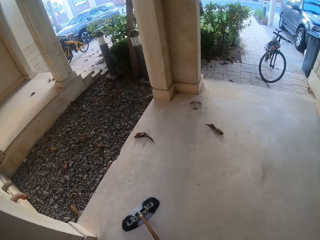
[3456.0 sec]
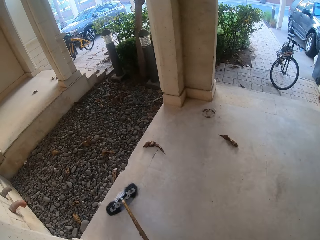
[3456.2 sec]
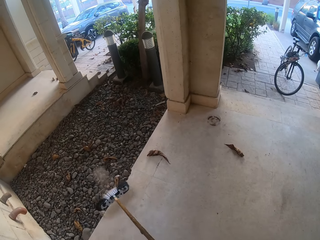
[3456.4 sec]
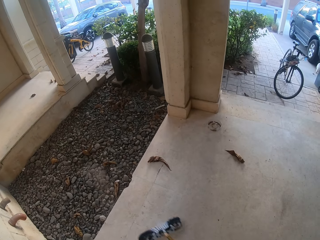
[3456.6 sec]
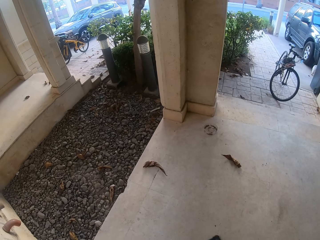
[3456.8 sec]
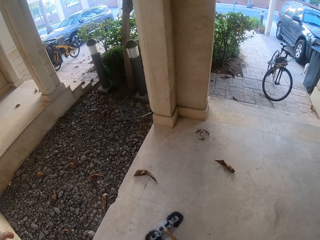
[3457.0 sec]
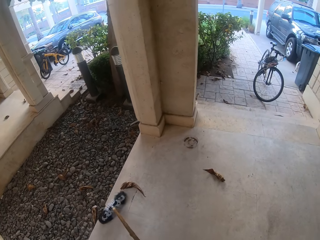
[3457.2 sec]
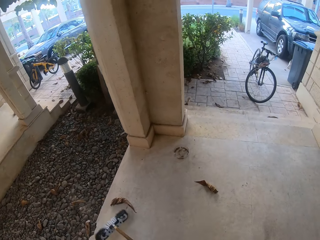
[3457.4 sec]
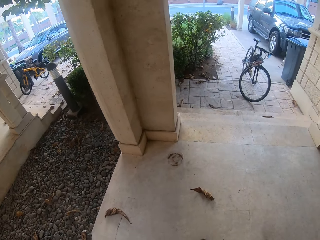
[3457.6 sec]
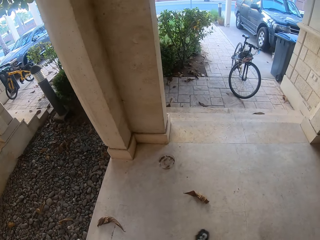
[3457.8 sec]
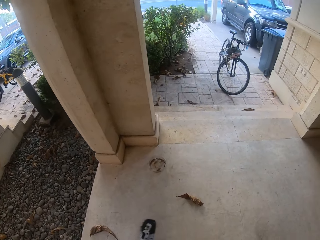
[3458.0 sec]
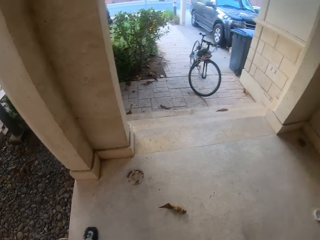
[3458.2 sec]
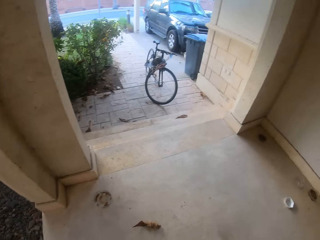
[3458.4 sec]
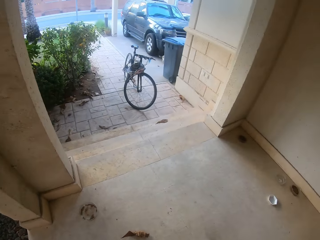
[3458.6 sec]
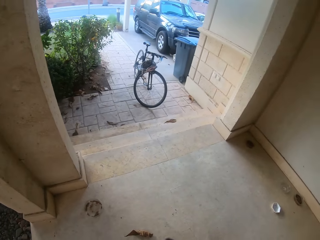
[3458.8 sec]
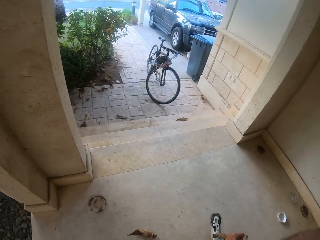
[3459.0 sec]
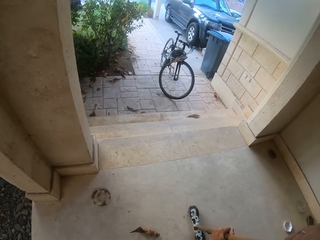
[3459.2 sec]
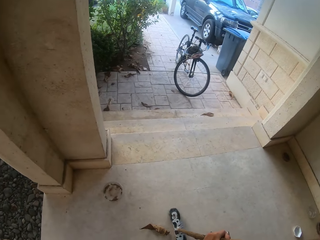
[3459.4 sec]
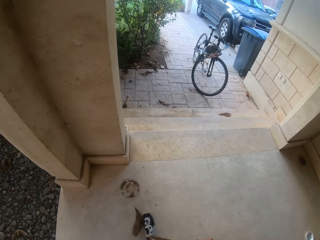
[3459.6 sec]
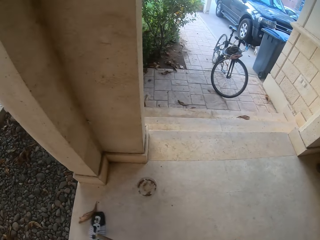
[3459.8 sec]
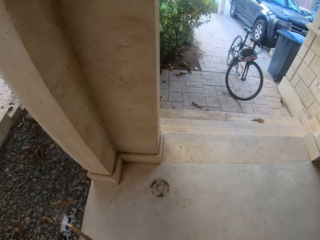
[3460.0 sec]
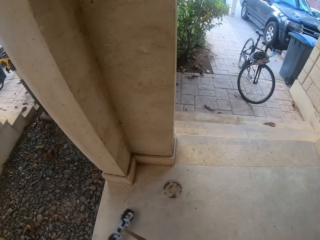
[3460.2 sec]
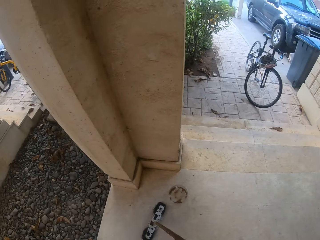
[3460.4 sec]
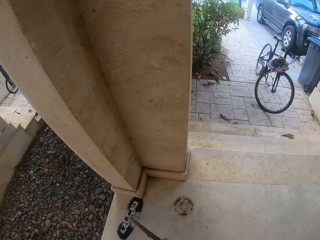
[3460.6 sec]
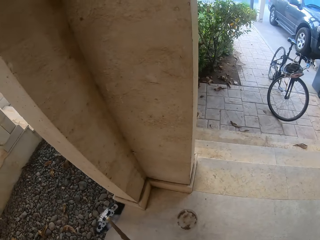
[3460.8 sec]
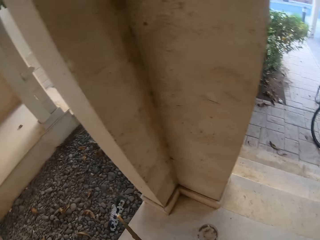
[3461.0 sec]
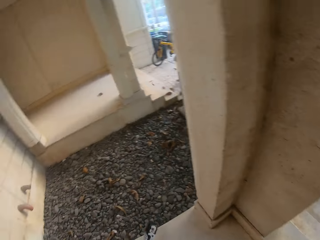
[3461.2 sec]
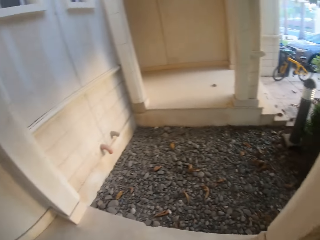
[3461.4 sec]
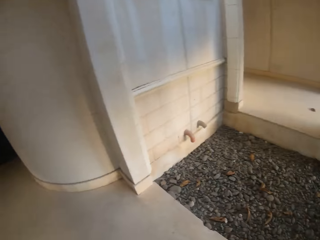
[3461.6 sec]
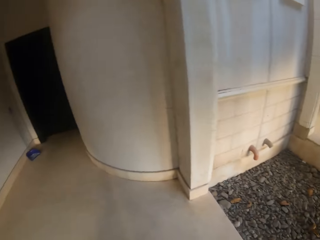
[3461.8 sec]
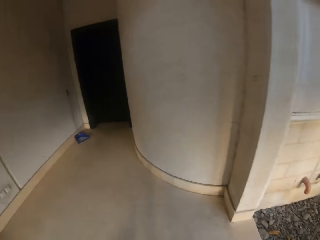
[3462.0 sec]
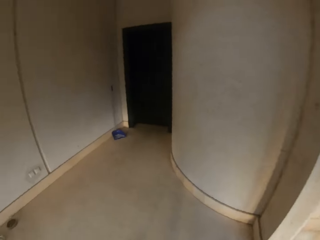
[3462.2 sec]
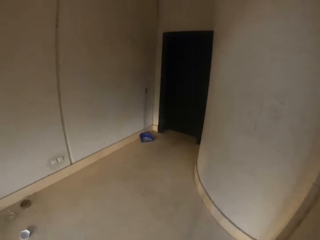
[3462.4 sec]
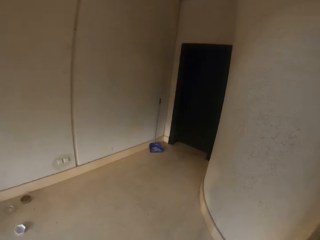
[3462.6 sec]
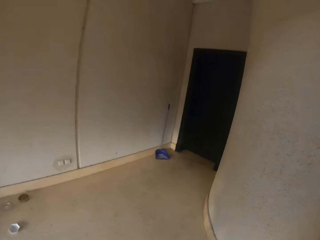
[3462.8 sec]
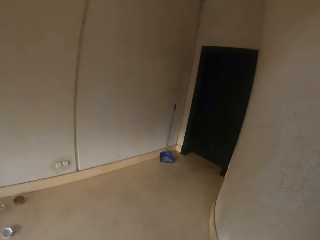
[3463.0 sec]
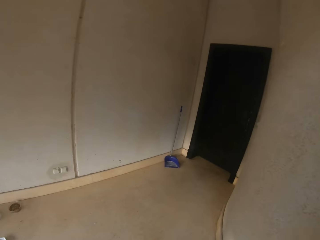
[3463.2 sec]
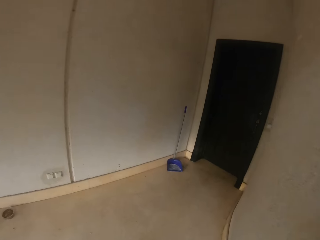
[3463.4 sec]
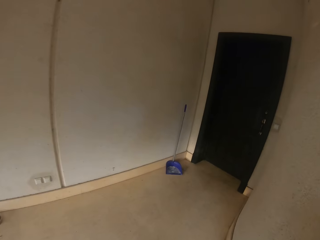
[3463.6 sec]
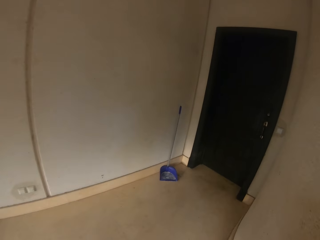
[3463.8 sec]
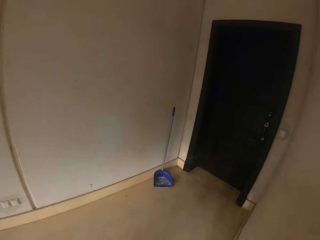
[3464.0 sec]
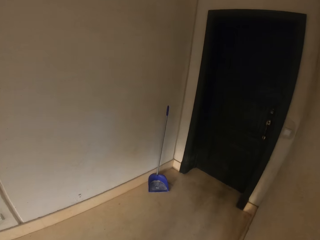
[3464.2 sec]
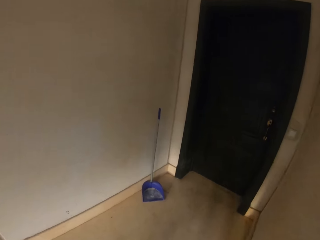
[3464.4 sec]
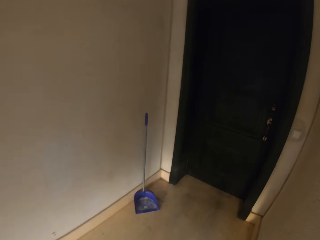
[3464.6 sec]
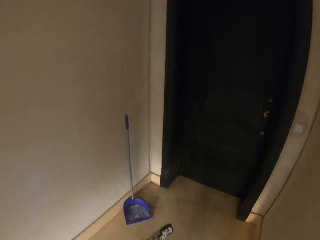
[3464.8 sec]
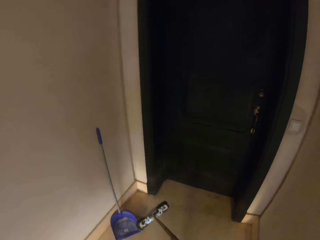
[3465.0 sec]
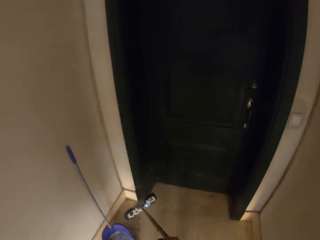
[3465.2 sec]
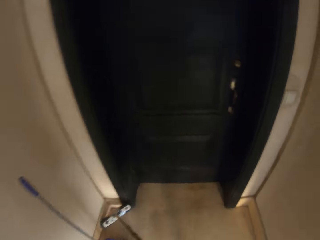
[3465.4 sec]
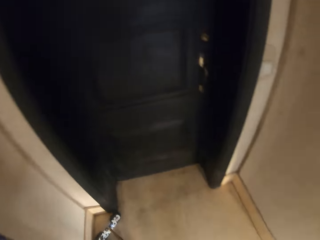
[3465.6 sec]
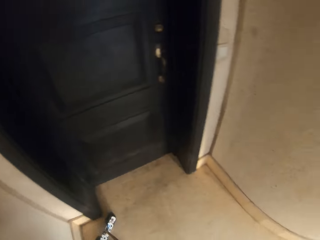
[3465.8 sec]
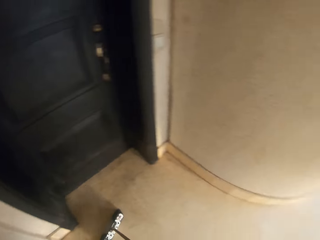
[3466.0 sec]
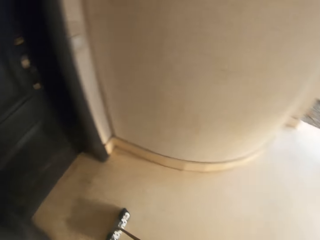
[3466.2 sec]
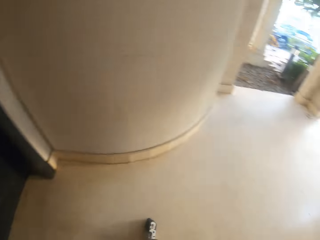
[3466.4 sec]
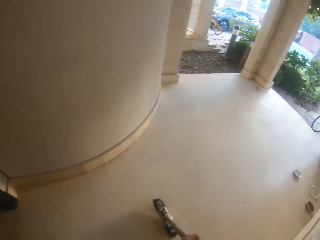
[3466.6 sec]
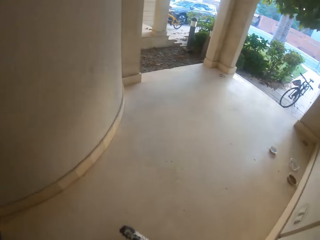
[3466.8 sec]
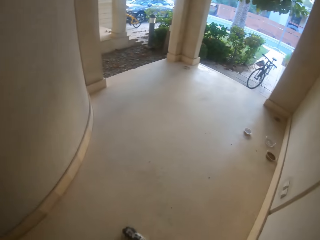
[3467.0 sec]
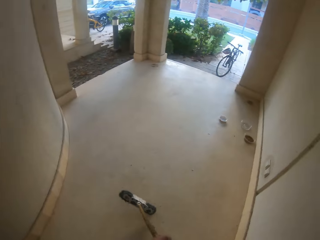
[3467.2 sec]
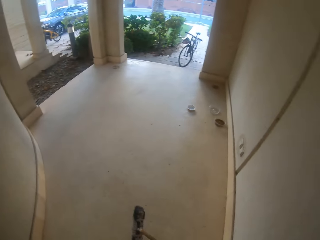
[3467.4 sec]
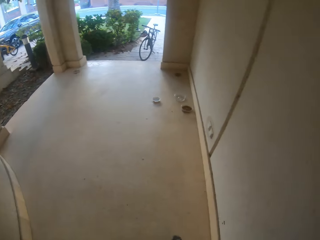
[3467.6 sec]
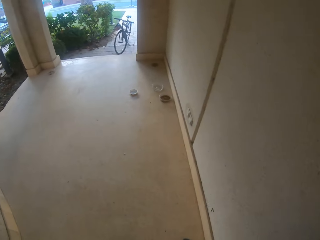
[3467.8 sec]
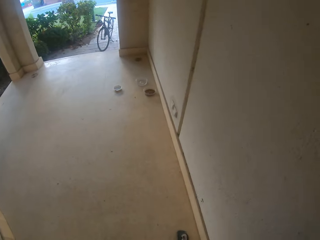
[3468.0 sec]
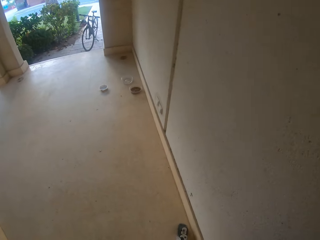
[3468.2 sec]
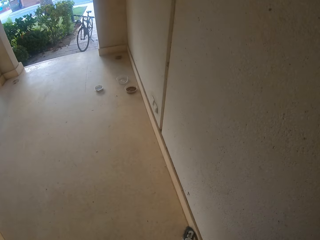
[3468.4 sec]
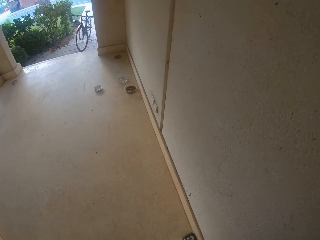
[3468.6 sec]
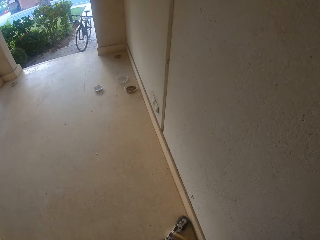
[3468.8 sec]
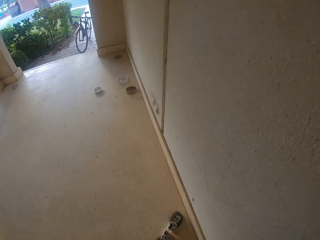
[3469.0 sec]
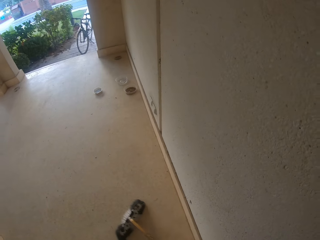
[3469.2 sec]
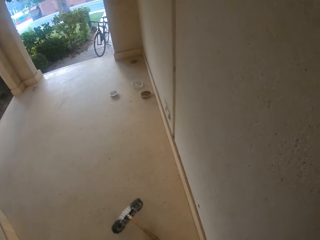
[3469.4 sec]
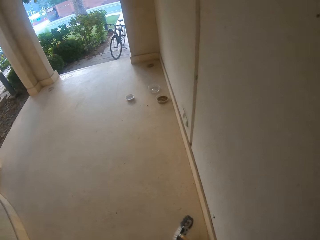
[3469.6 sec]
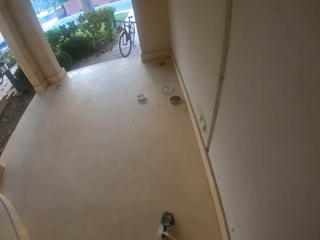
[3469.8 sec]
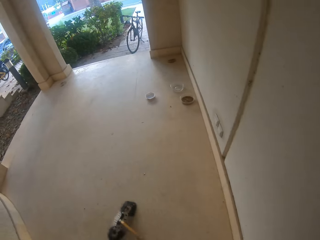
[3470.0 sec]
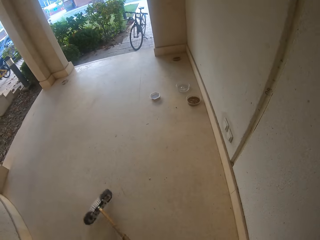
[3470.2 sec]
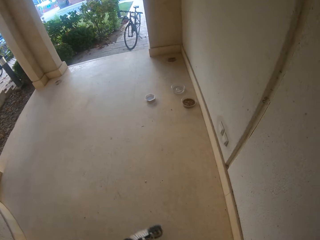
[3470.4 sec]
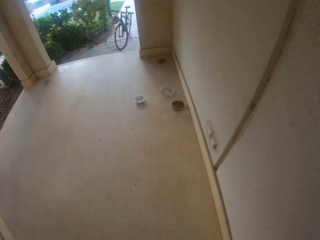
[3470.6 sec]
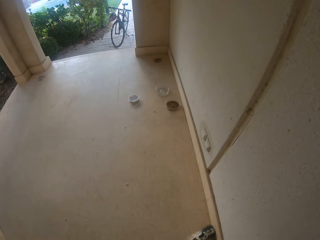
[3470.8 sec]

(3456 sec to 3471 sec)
The camera wearer walks back. They sweep the floor.

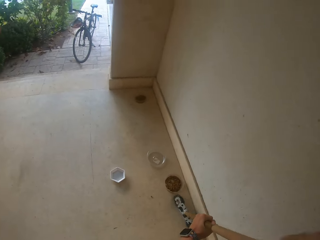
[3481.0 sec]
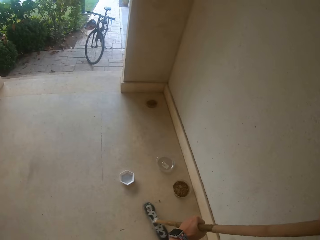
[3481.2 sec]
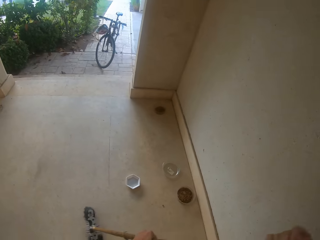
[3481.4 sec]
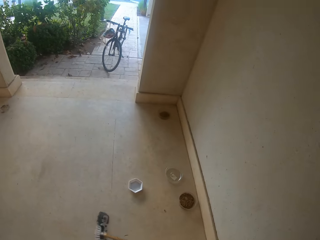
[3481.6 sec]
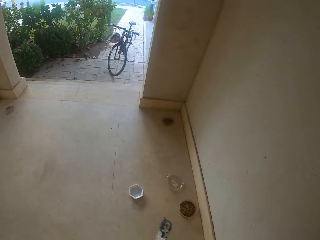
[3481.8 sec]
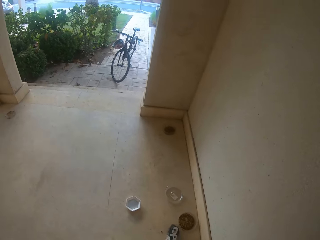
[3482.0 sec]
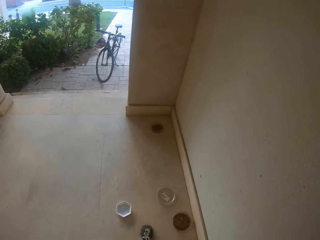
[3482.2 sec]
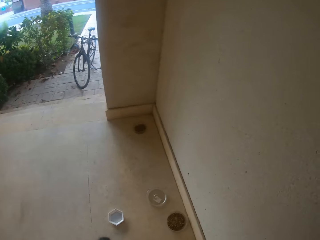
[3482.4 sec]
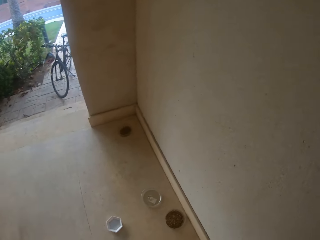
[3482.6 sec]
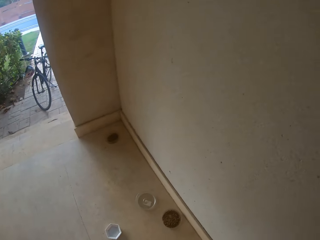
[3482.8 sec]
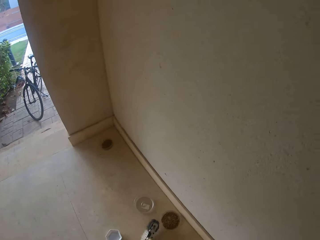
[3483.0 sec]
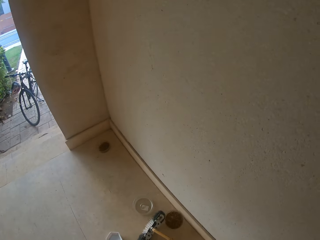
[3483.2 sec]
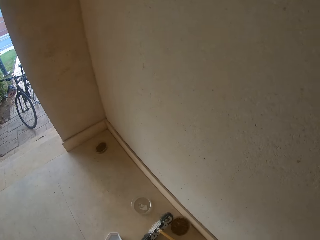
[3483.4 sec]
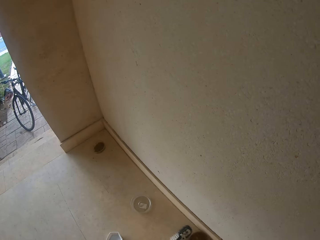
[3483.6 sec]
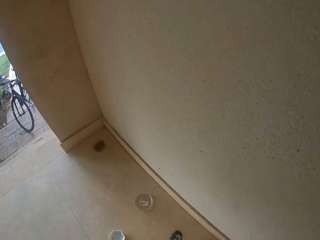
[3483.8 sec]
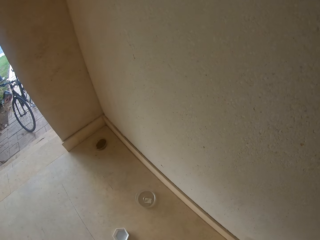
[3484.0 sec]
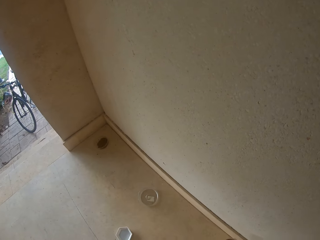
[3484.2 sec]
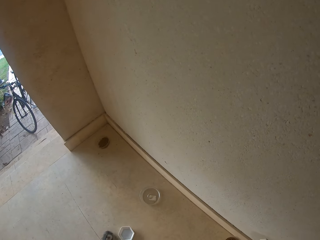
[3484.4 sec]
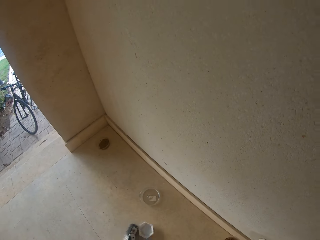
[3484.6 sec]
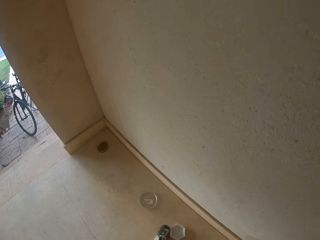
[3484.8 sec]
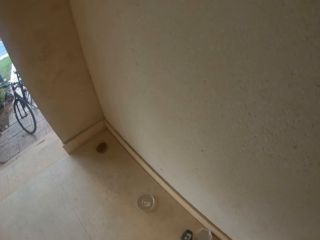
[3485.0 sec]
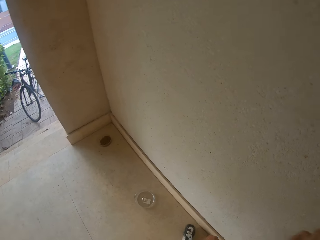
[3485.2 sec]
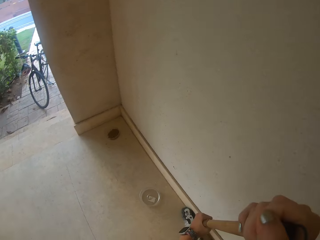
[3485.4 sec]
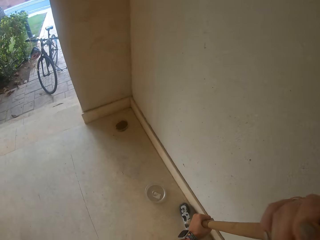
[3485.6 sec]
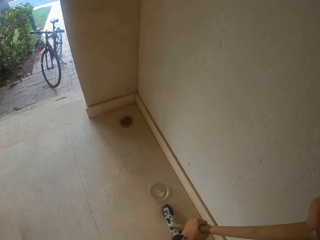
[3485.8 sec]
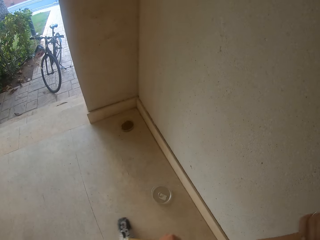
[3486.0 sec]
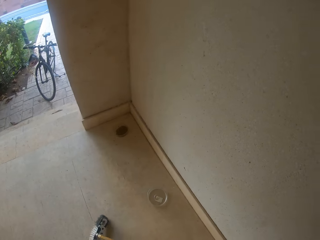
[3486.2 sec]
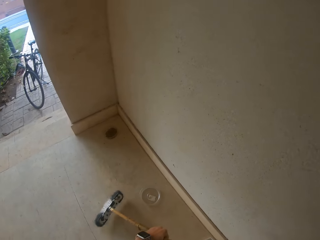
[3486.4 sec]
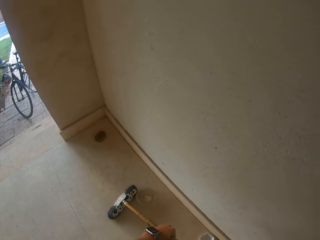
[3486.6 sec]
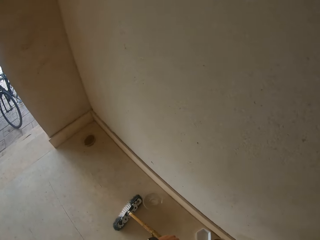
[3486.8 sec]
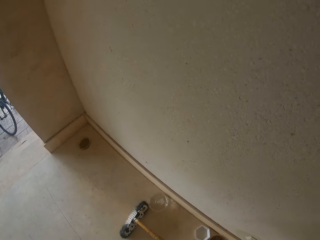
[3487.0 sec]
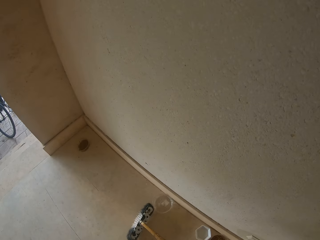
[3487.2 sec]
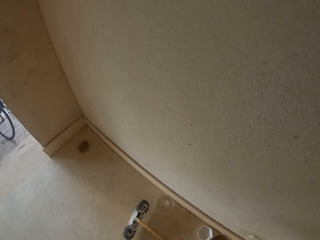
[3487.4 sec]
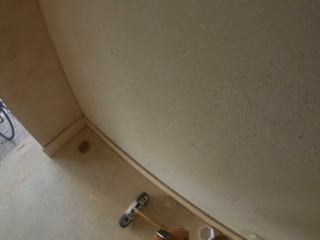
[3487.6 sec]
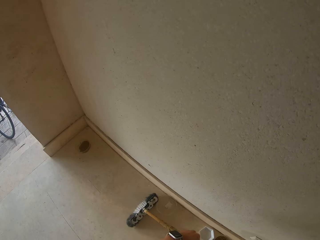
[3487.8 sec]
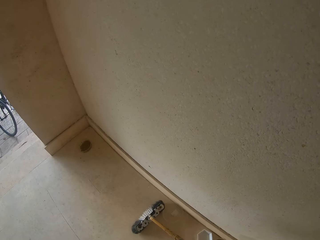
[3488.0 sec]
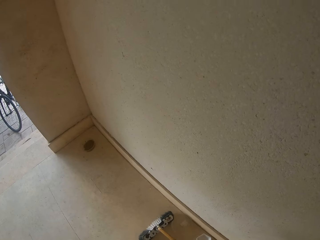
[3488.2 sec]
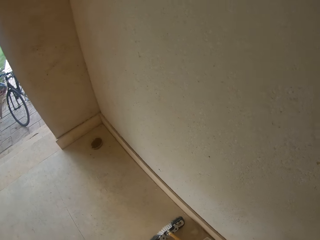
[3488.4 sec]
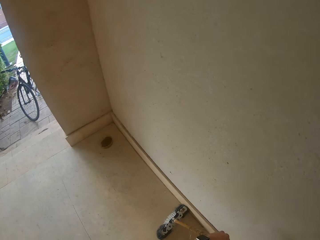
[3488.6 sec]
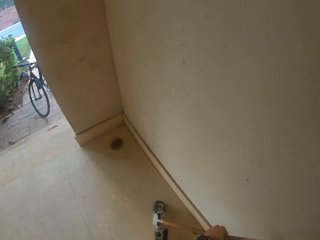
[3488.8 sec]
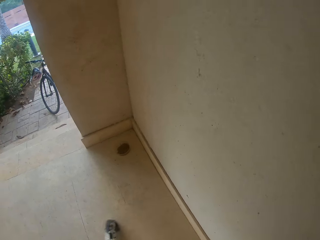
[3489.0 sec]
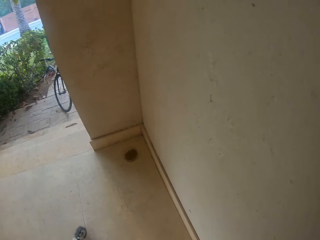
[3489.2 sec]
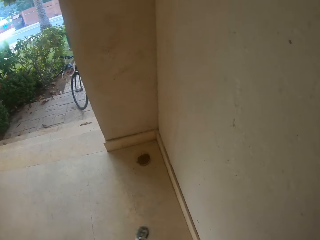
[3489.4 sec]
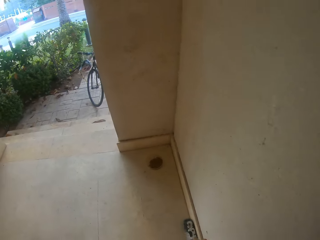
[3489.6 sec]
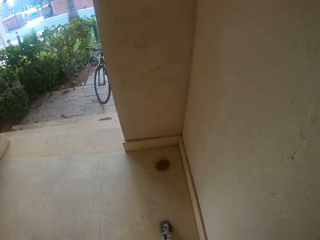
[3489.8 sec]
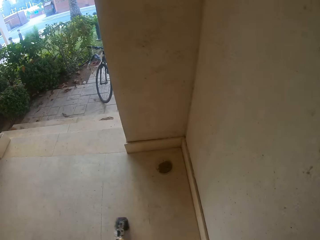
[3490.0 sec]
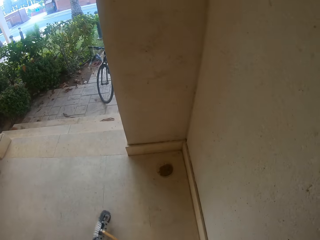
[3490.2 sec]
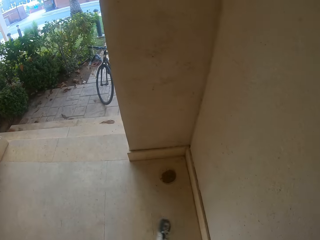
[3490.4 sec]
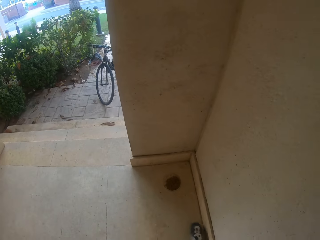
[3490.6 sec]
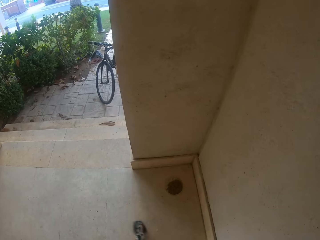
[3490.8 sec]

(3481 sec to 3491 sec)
The camera wearer pulls back the bowl. They sweep the floor.
